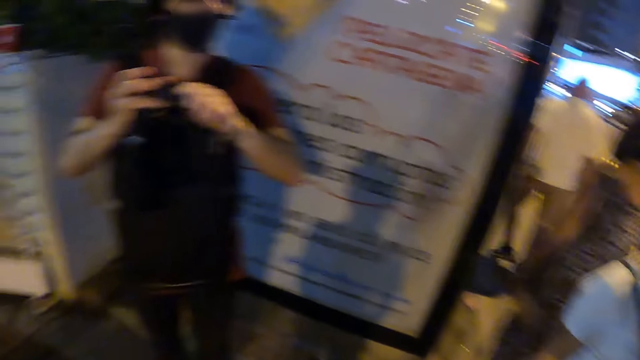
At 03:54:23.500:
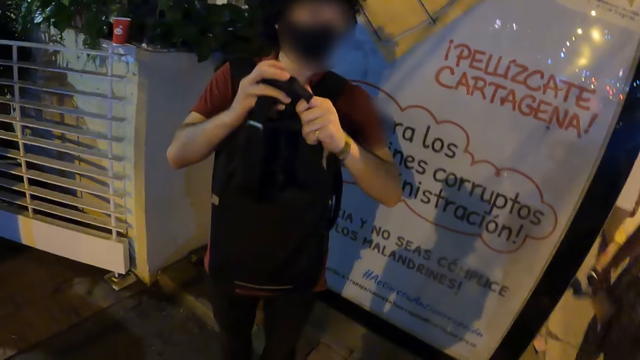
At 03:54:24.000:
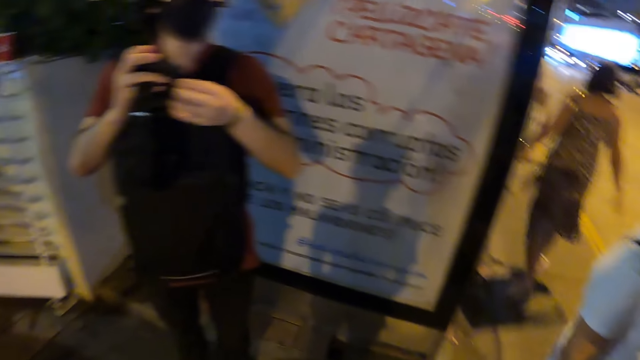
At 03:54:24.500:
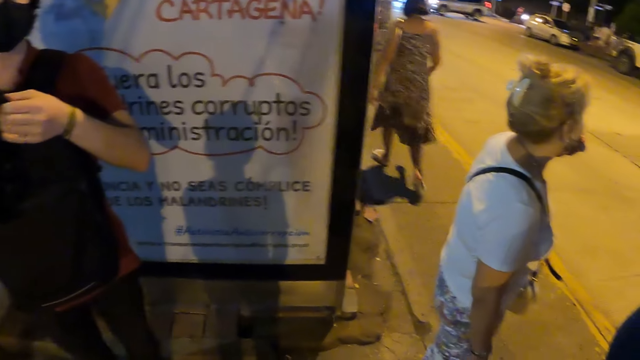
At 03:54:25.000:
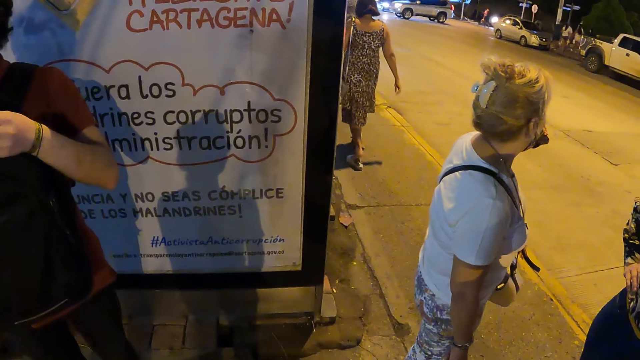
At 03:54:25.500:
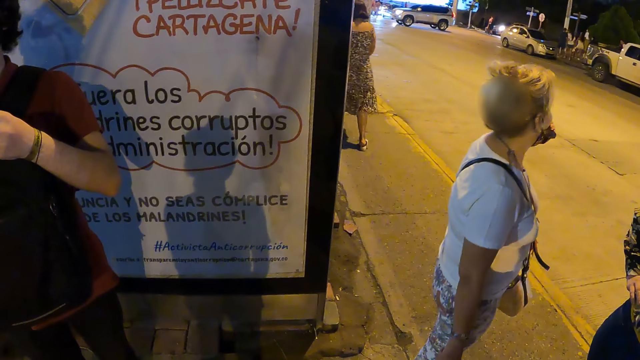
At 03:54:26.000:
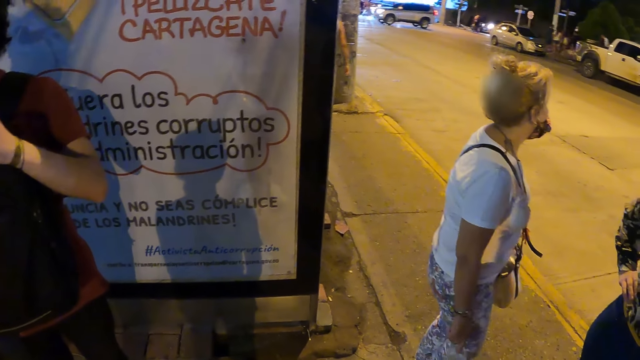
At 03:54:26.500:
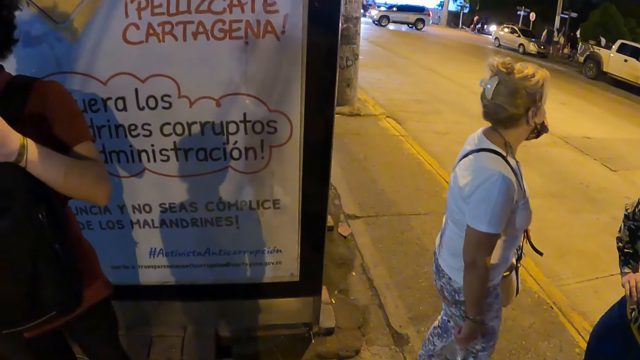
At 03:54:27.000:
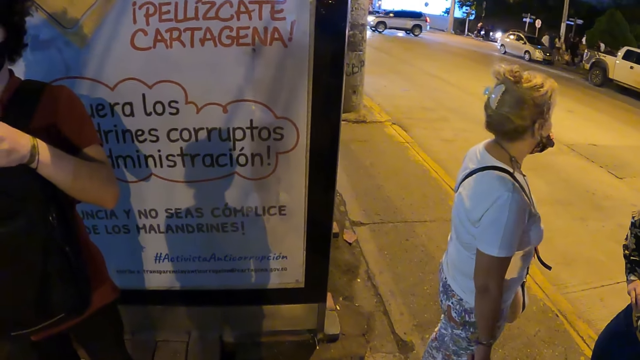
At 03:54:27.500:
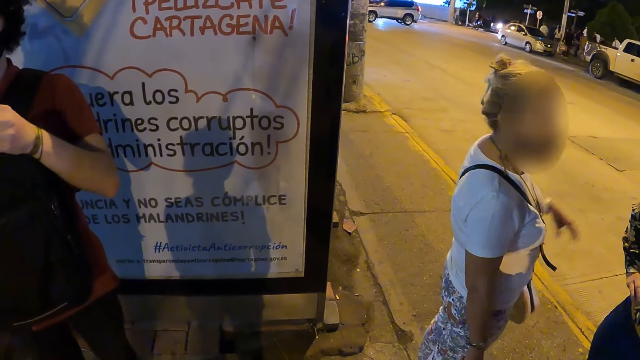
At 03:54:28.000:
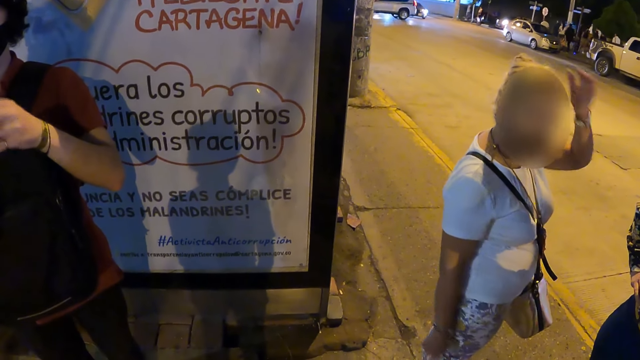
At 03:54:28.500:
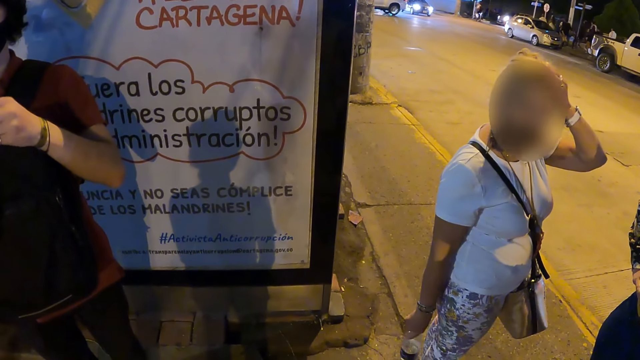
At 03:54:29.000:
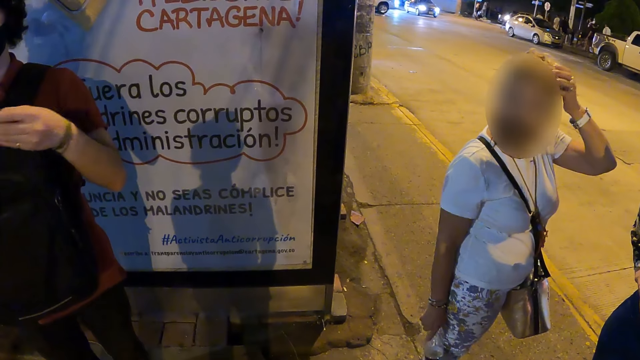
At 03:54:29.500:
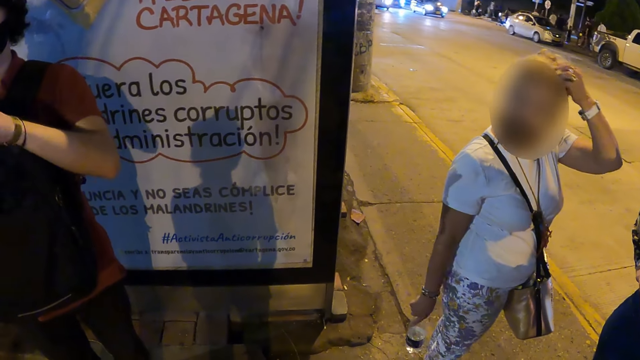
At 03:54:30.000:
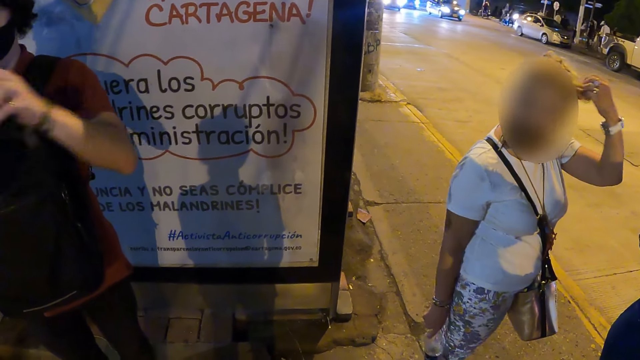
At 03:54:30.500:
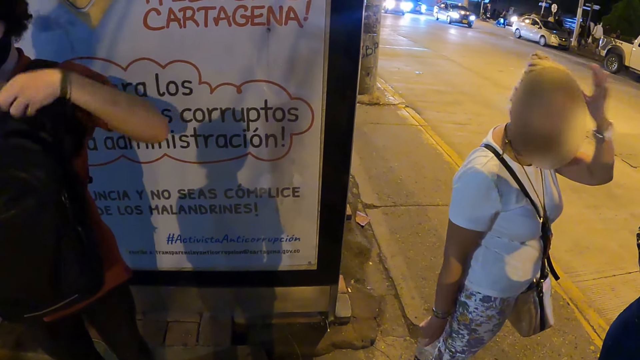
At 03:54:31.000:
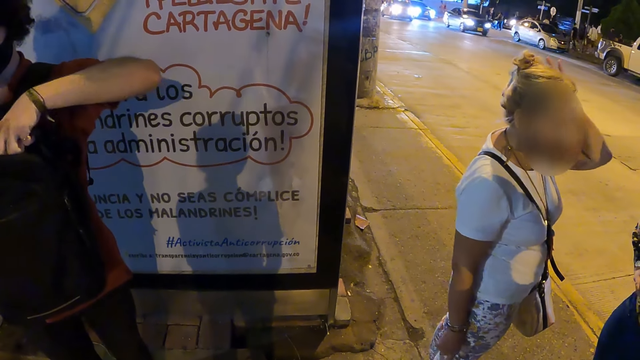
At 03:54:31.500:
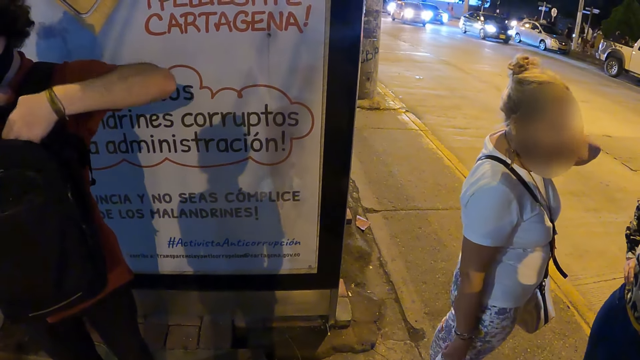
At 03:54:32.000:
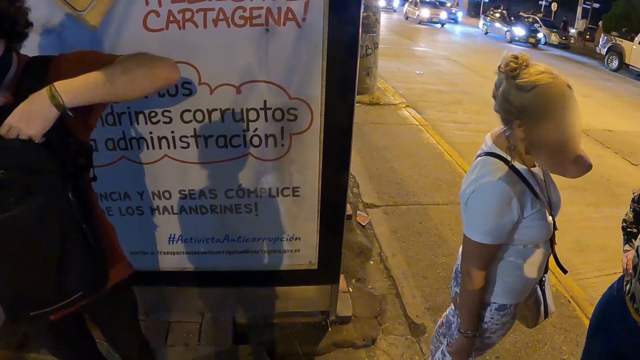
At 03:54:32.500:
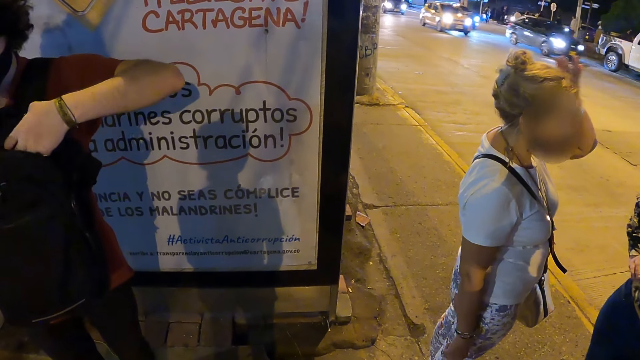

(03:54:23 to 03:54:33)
The camera wearer looks at a lady. They stare at the note board on the road. The lady grabs the hair with the left hand and scratches the head.

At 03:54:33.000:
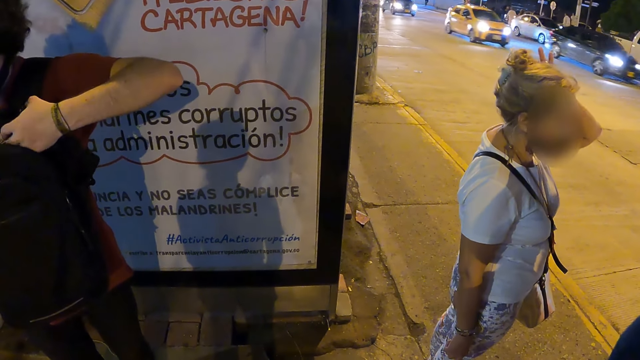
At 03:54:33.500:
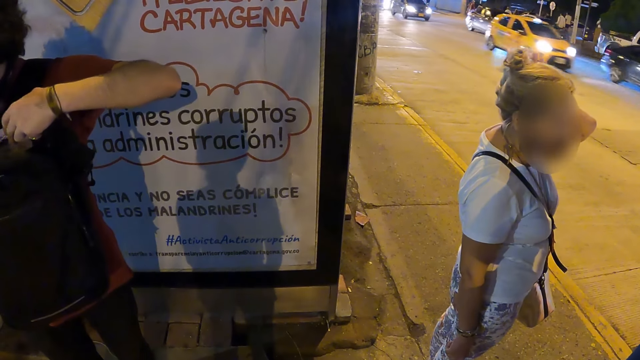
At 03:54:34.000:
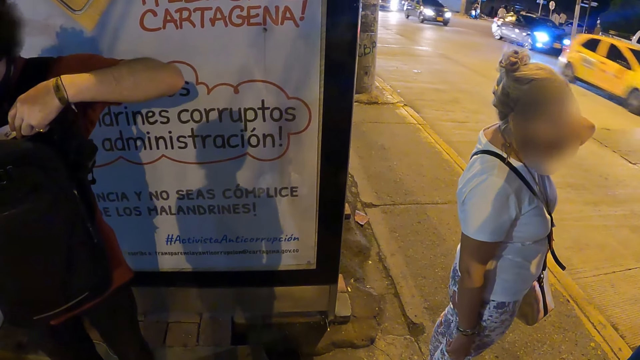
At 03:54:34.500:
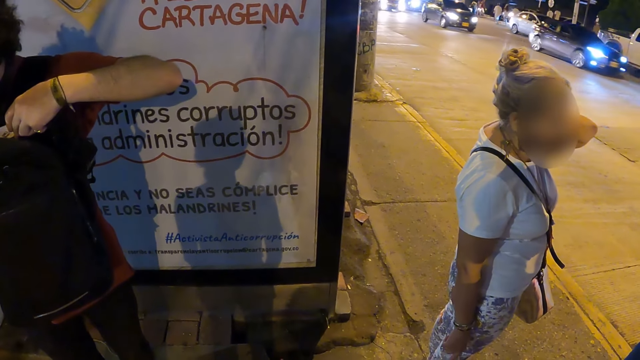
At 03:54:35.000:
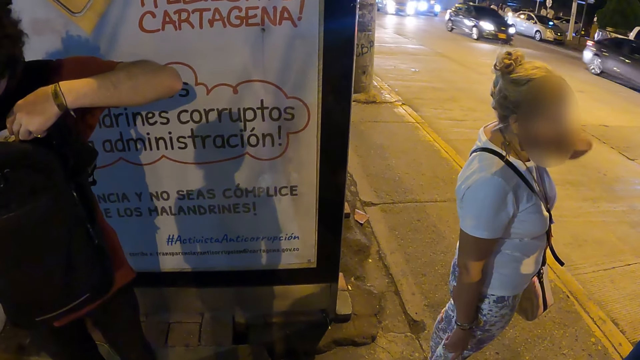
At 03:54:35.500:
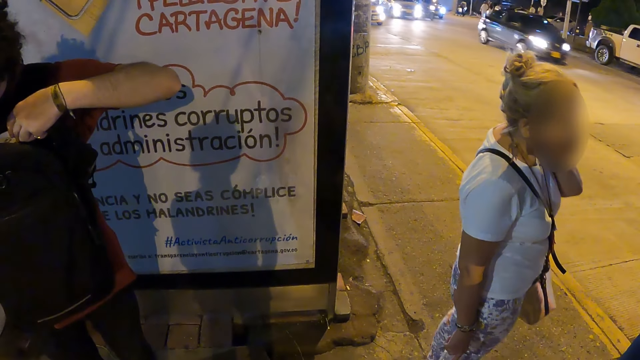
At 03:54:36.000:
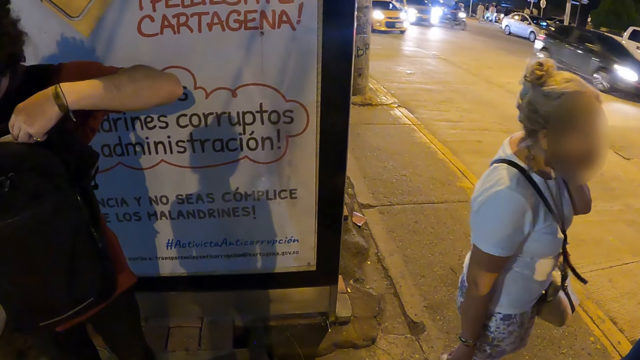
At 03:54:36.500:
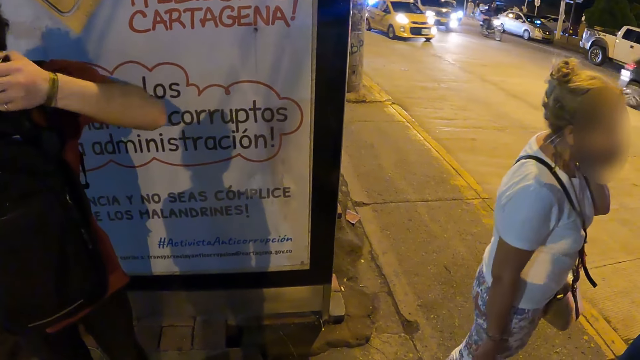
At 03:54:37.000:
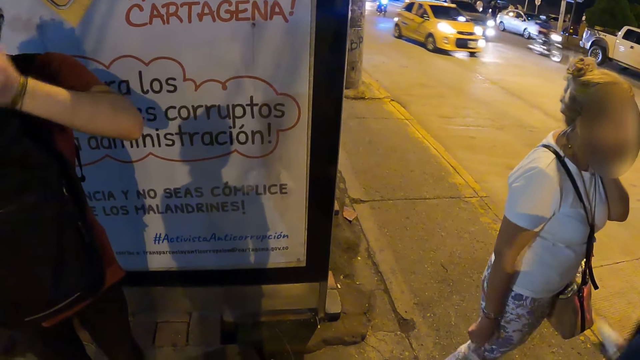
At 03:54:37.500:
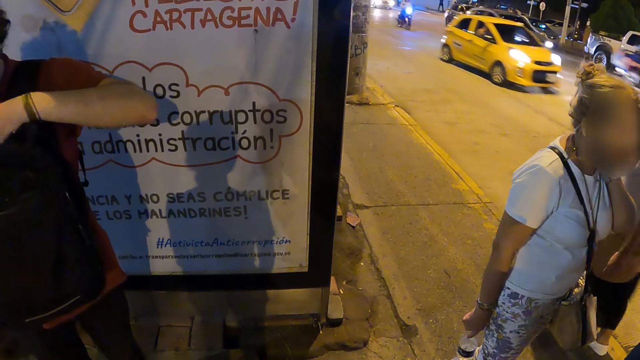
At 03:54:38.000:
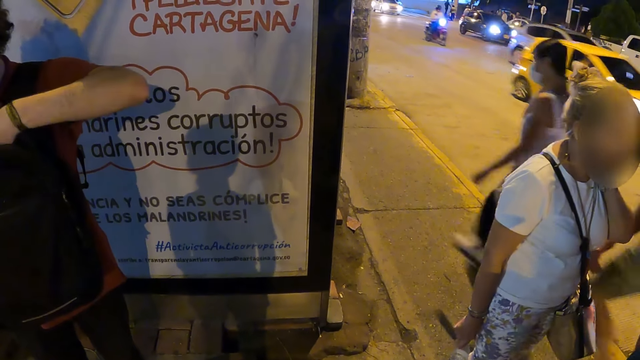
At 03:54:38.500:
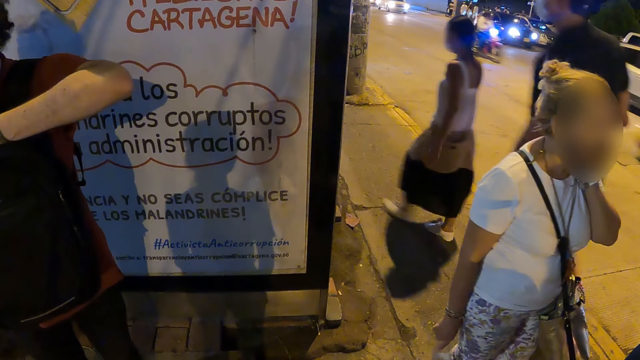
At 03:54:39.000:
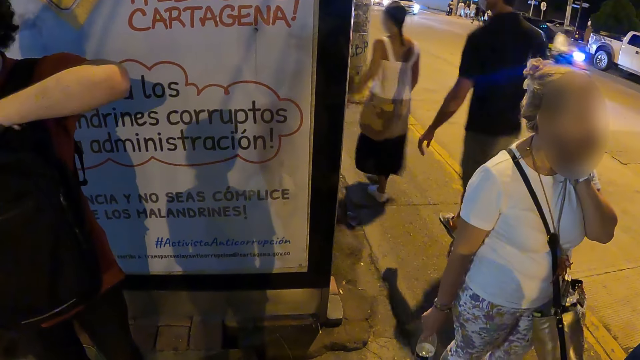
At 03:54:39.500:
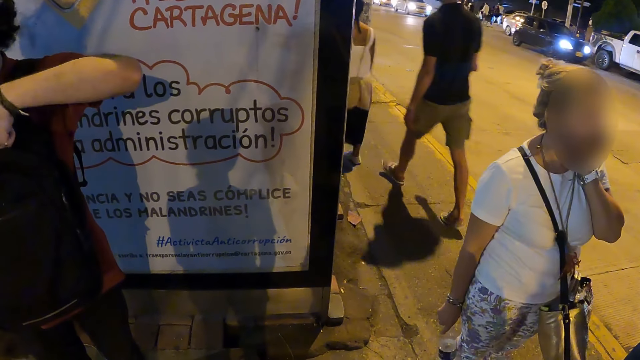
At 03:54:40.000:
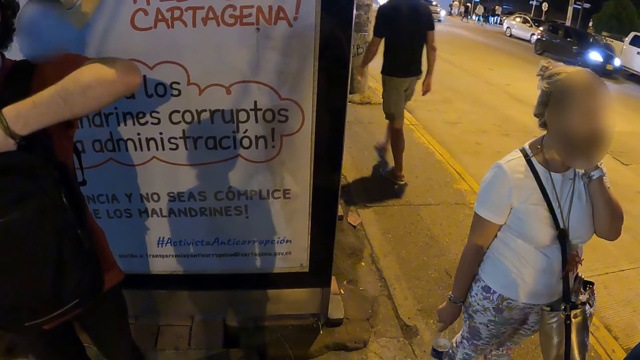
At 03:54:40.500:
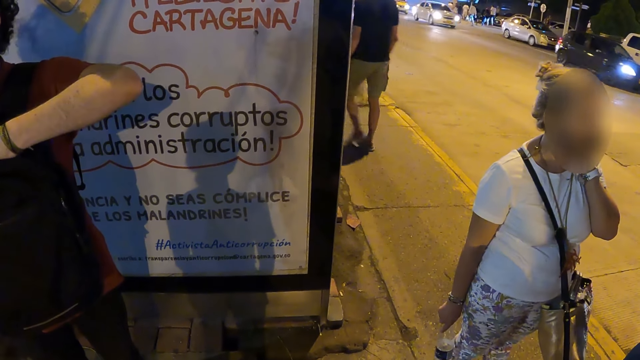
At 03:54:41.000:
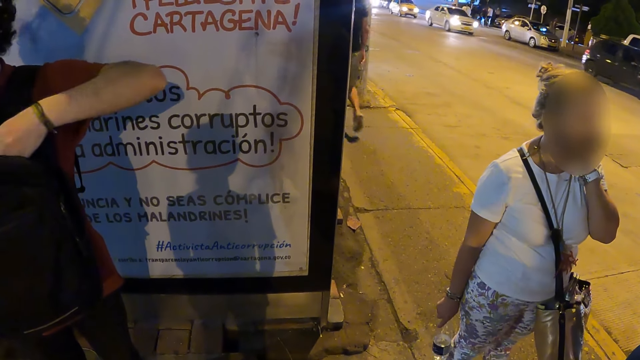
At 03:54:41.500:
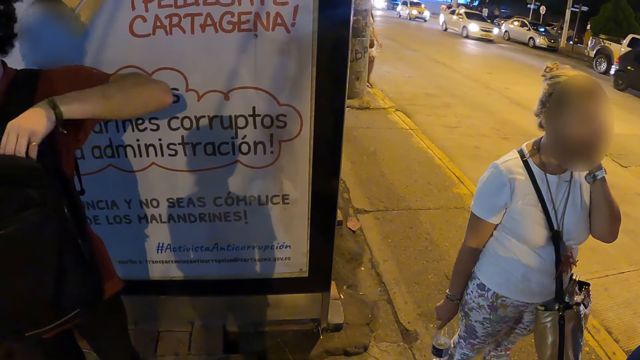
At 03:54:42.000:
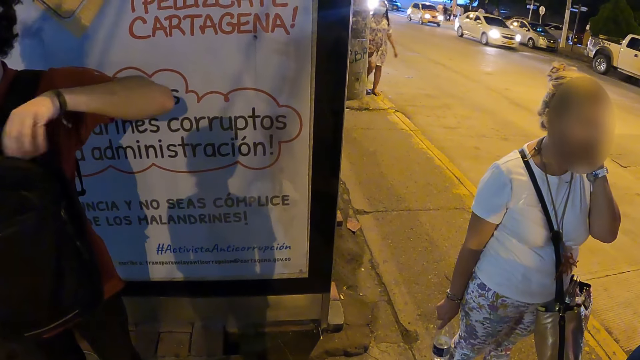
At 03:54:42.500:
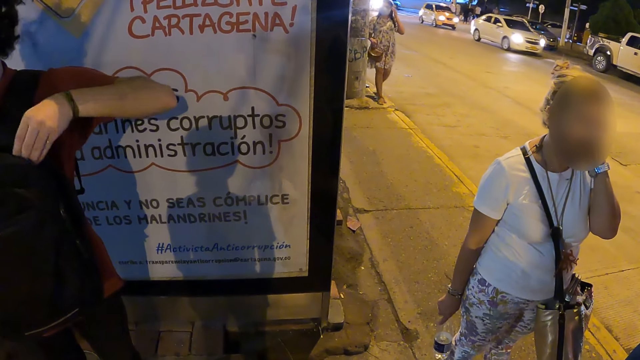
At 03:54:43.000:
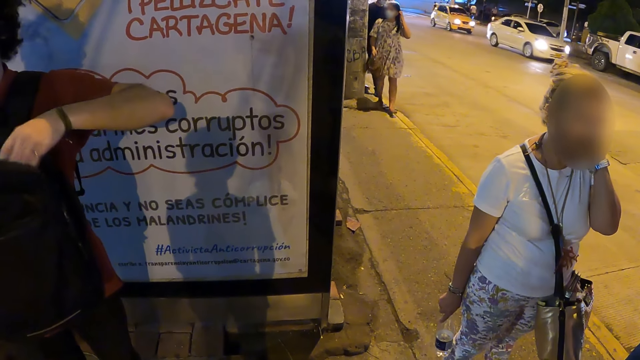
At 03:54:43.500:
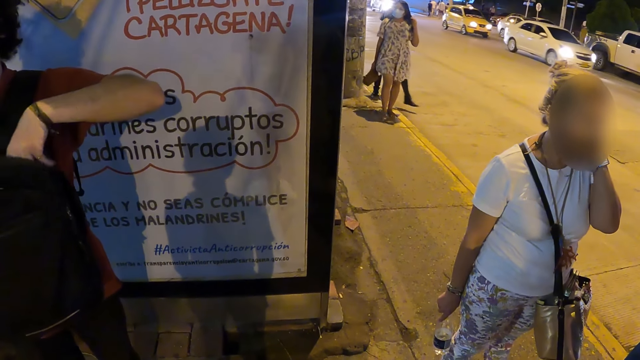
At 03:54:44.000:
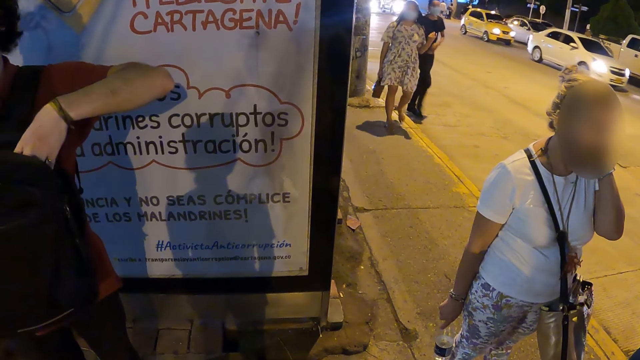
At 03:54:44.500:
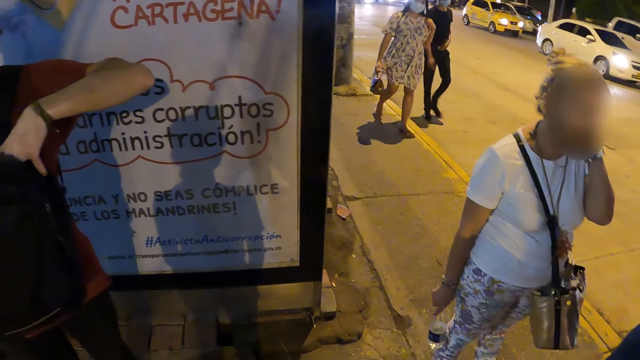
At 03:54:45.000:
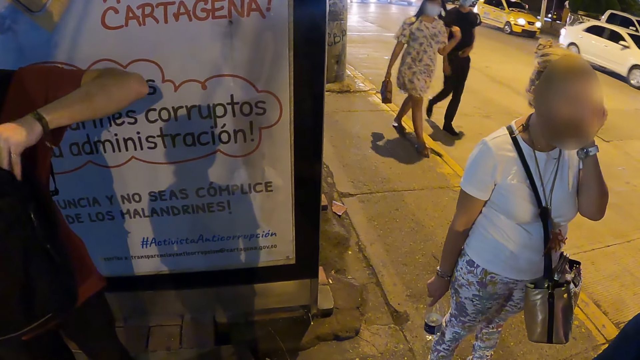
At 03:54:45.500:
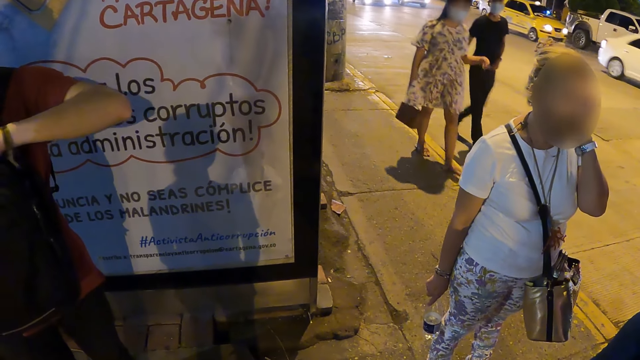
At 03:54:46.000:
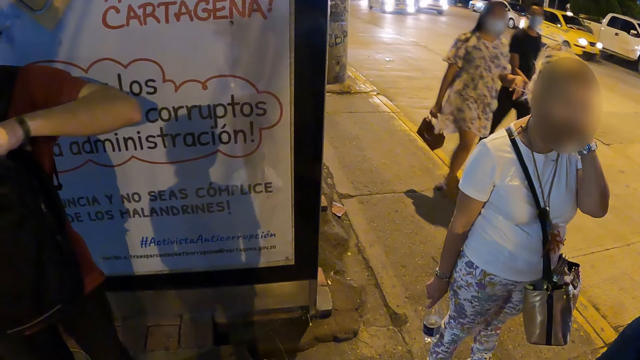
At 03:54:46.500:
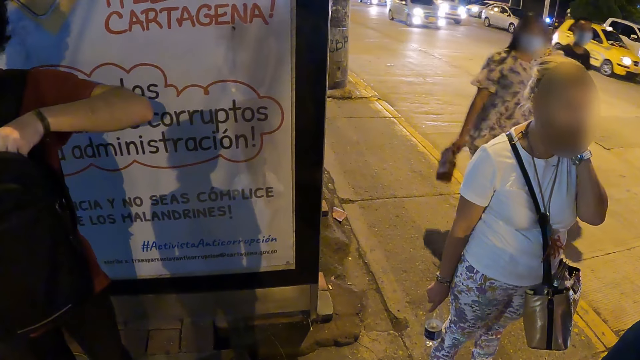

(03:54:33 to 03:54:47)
The camera wearer looks at a person.
